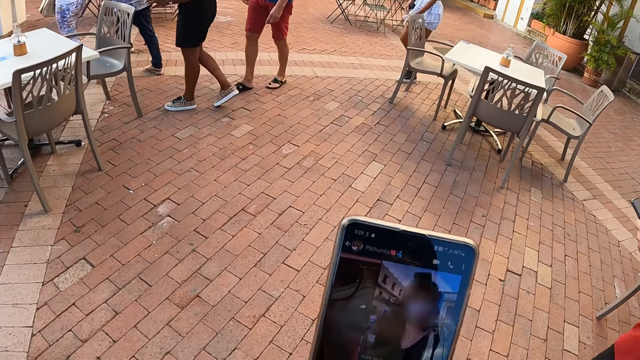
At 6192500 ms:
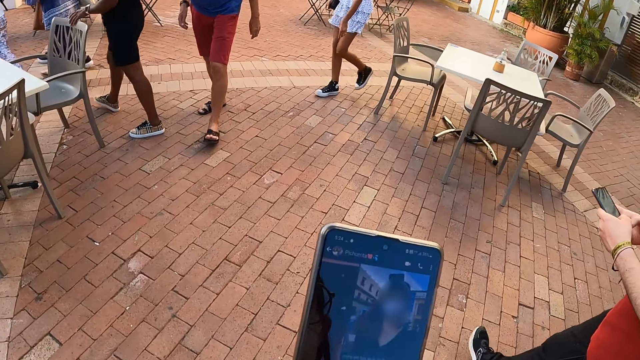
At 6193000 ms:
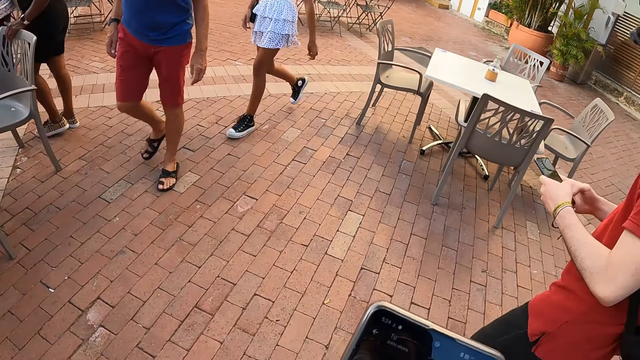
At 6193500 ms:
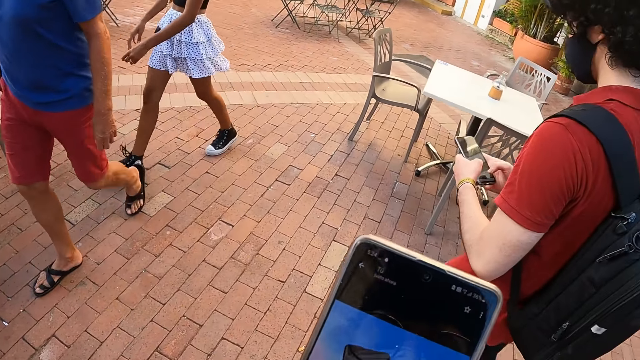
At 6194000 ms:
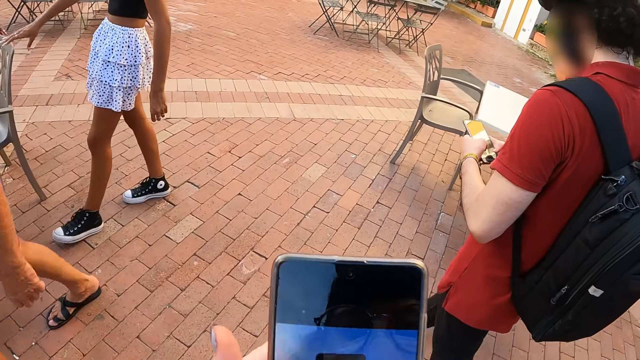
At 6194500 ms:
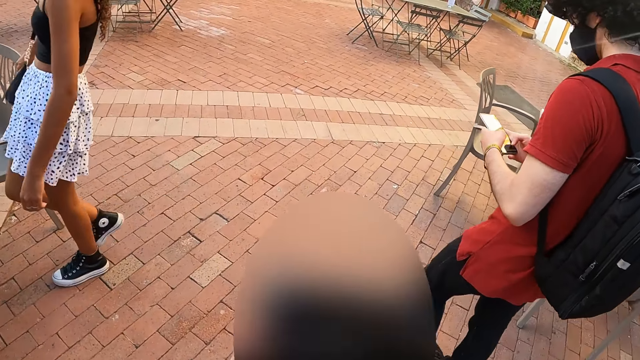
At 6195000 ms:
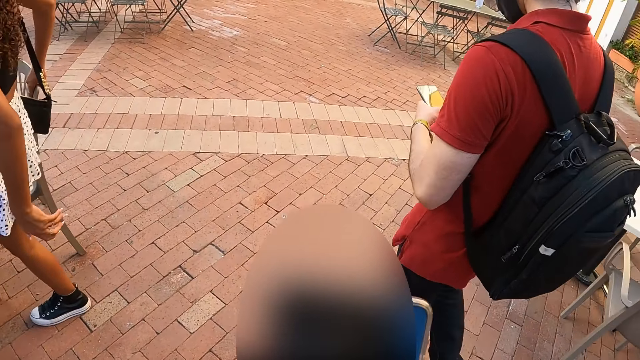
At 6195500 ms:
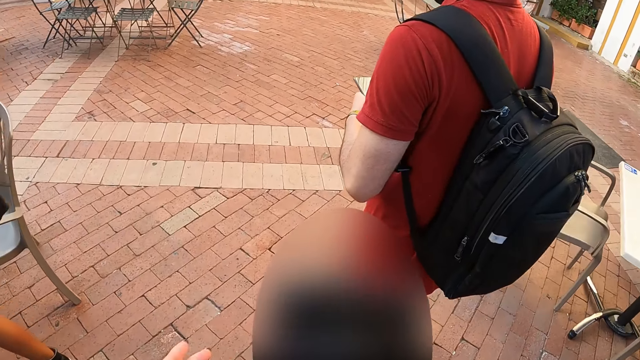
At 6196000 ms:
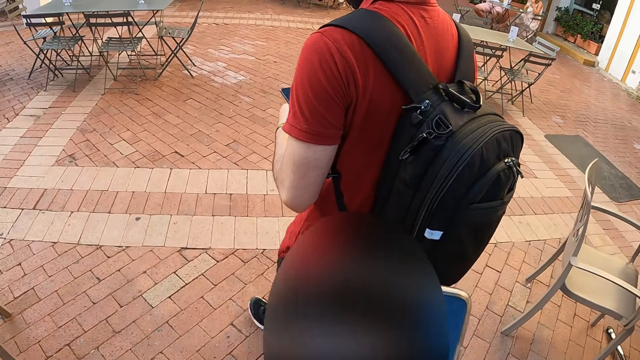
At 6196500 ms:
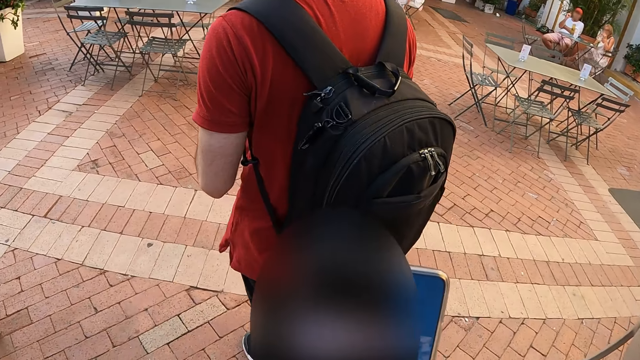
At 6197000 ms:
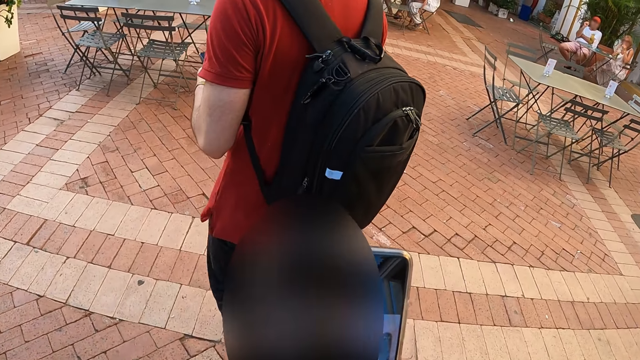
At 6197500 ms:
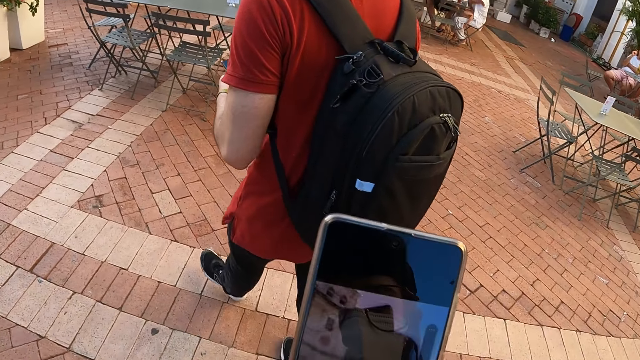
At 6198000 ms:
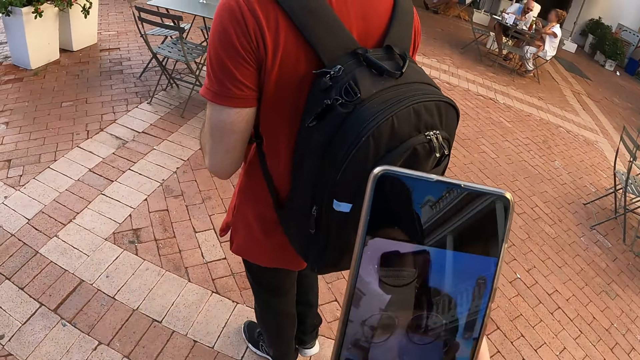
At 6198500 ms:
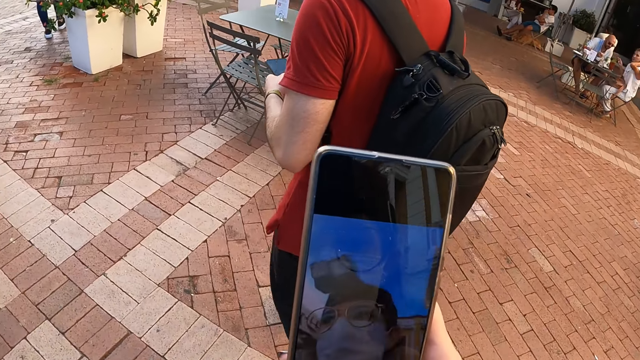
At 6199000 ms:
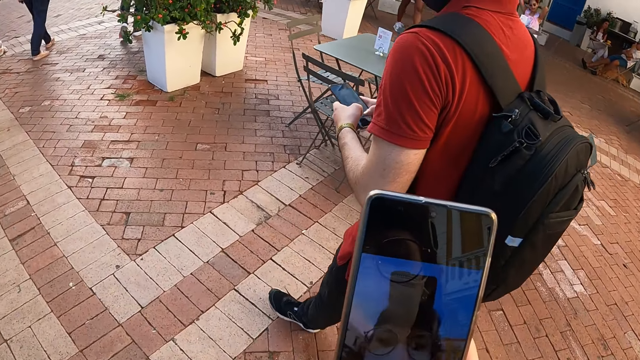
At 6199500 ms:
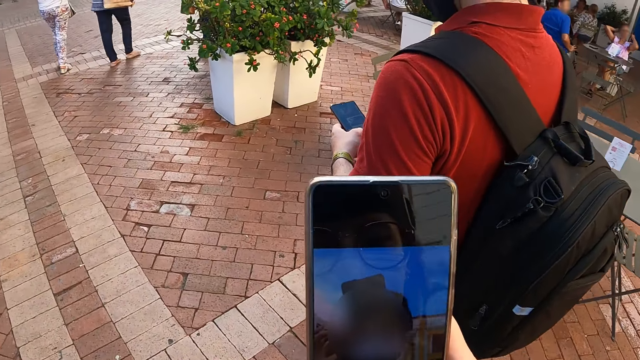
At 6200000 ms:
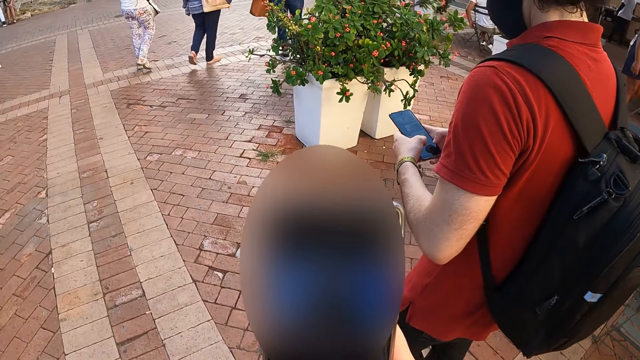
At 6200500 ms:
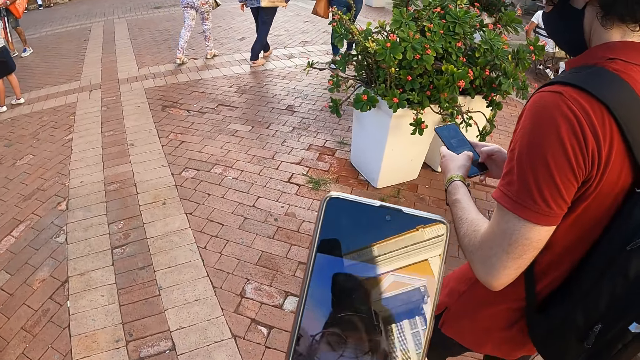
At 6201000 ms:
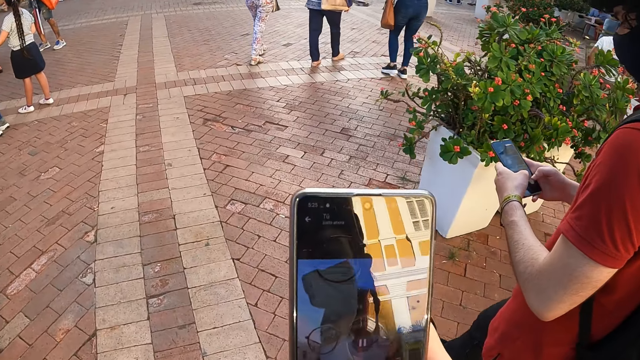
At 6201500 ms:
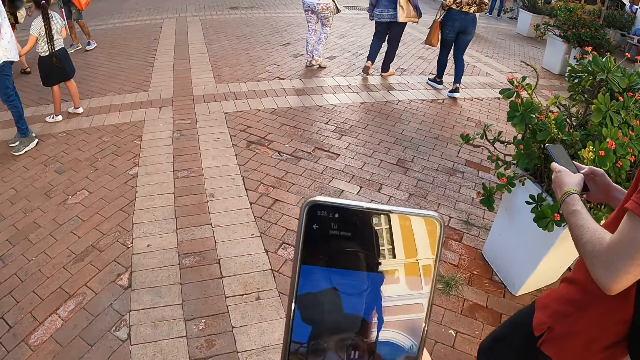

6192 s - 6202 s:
A man operates the phone. The man looks at a screen of the mobile phone. The camera wearer walks on a pavement with the mobile phone.

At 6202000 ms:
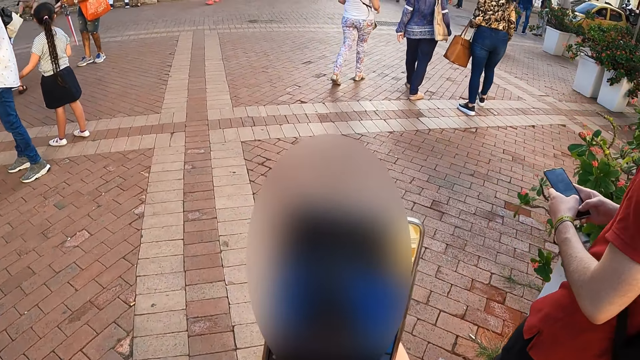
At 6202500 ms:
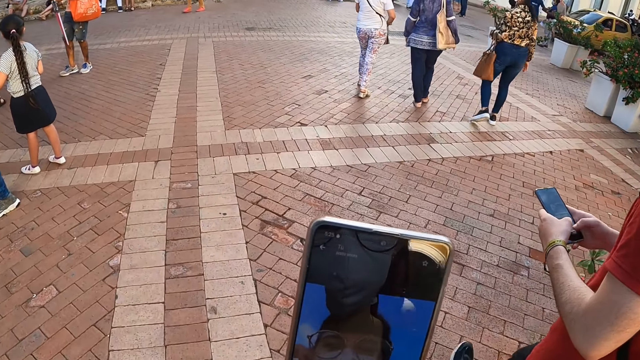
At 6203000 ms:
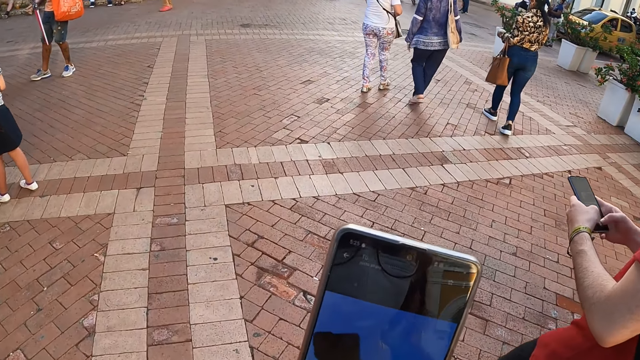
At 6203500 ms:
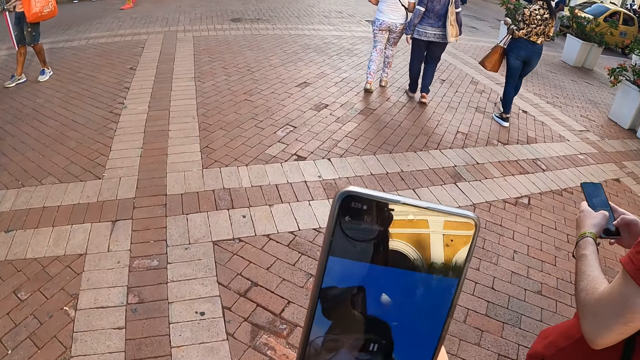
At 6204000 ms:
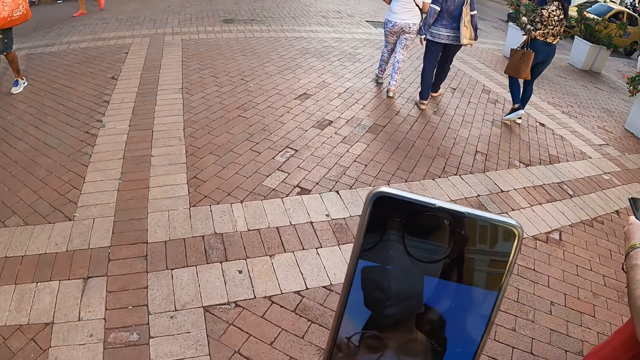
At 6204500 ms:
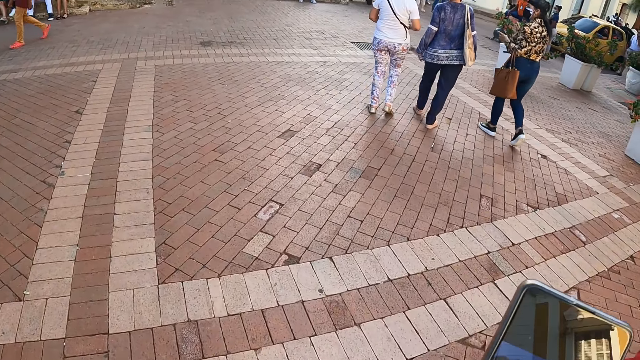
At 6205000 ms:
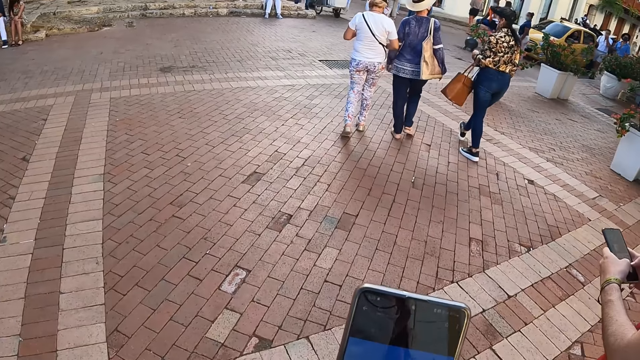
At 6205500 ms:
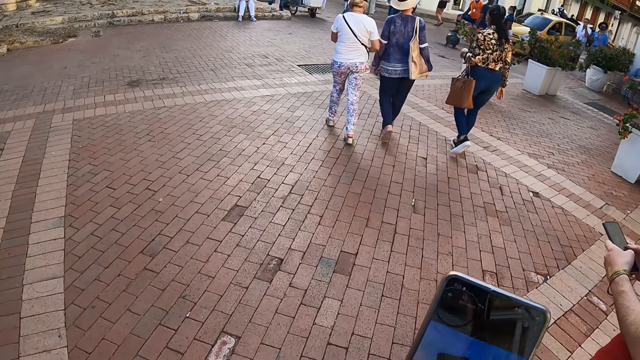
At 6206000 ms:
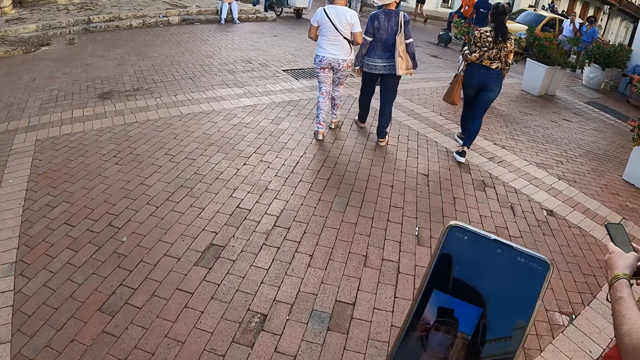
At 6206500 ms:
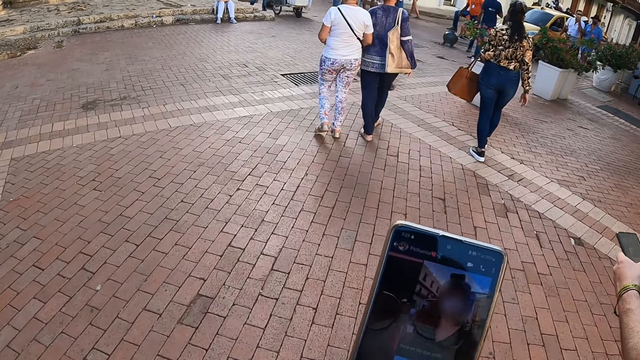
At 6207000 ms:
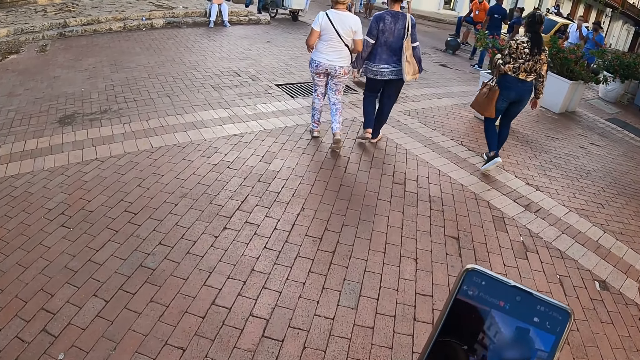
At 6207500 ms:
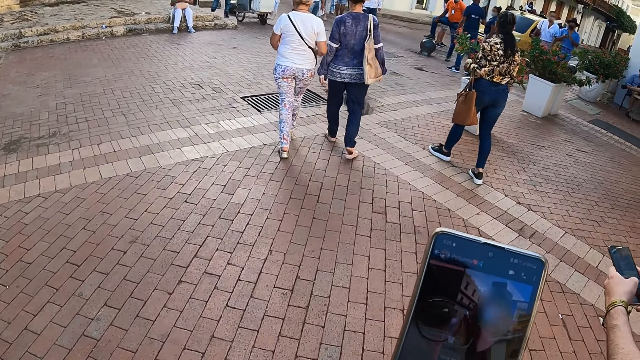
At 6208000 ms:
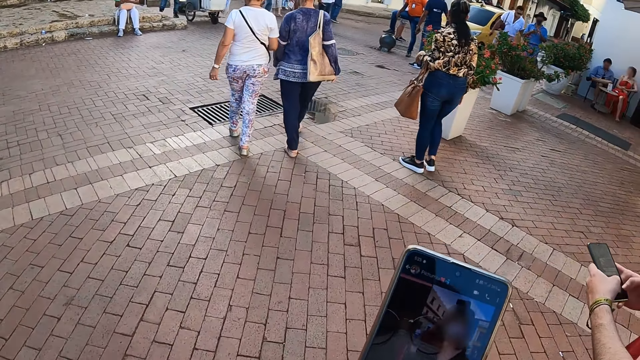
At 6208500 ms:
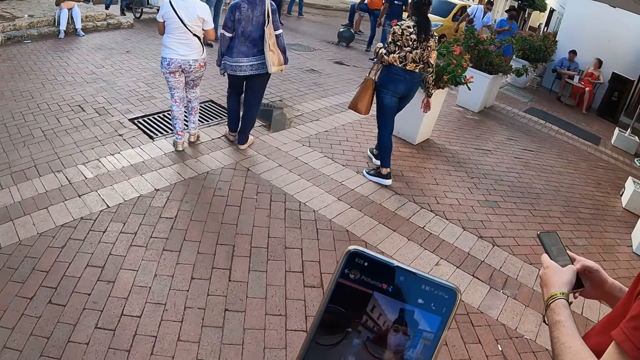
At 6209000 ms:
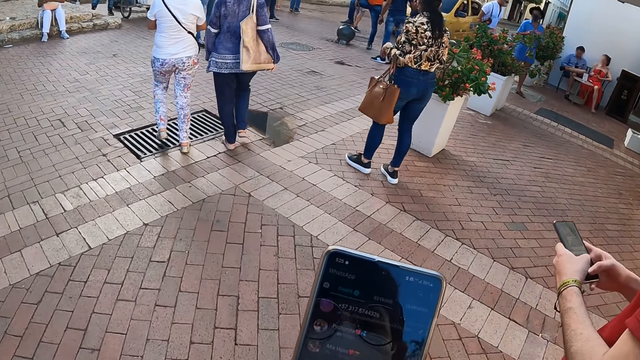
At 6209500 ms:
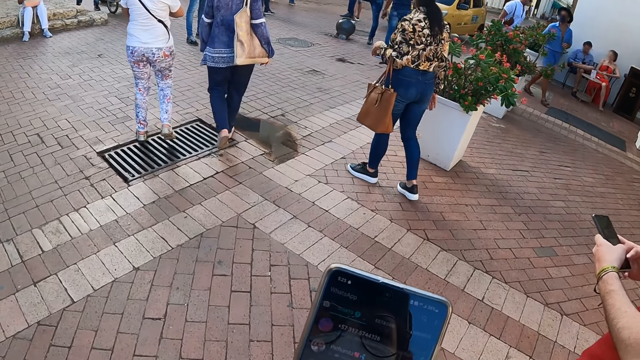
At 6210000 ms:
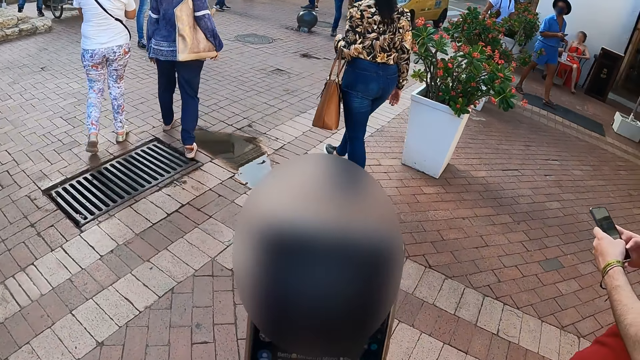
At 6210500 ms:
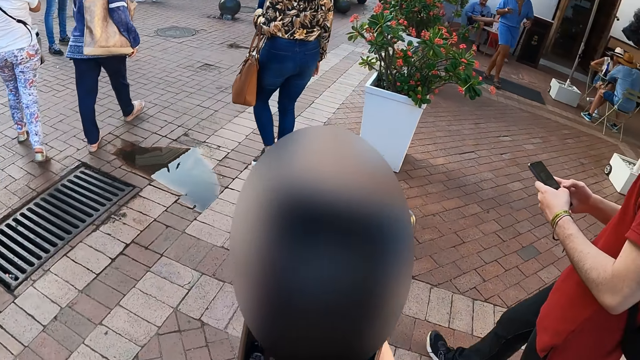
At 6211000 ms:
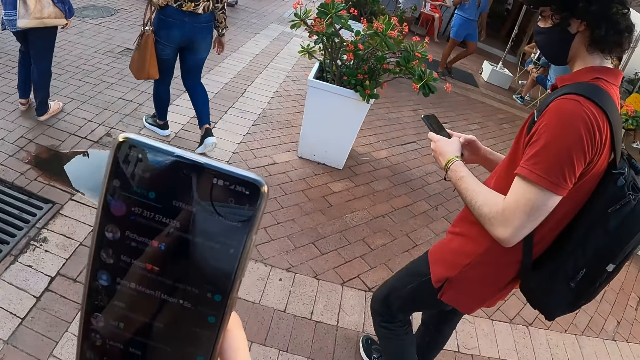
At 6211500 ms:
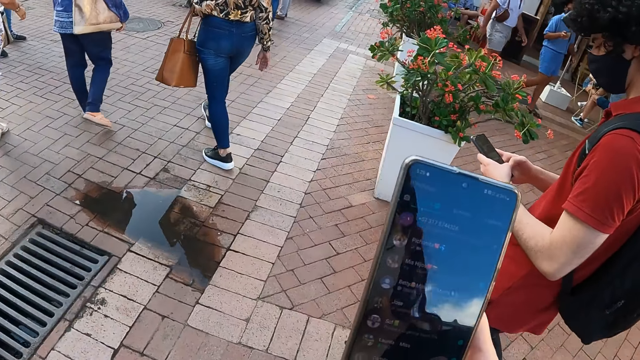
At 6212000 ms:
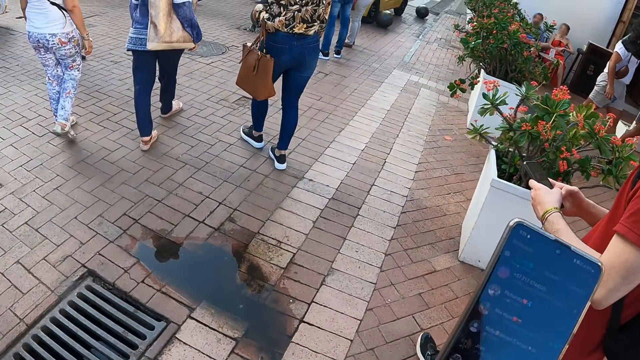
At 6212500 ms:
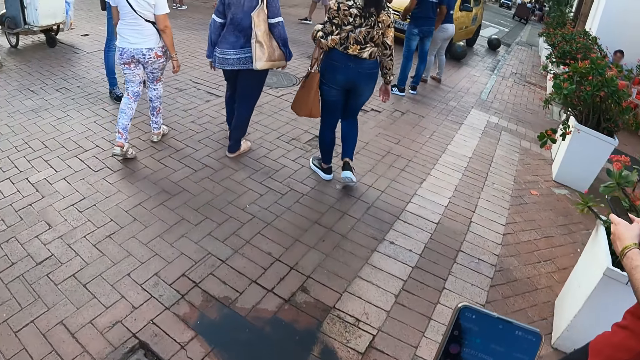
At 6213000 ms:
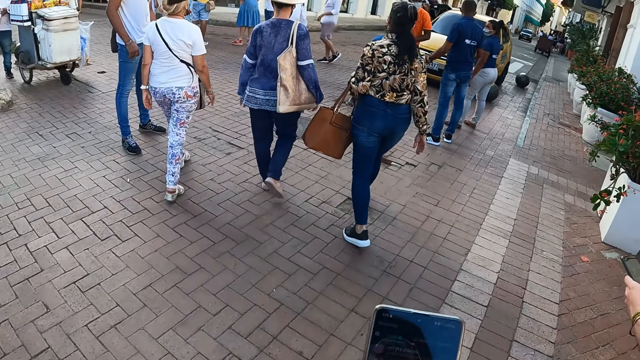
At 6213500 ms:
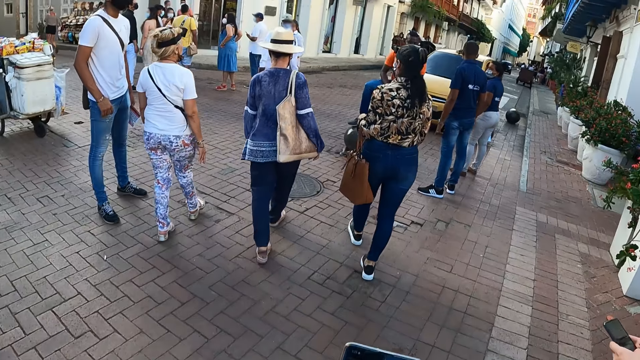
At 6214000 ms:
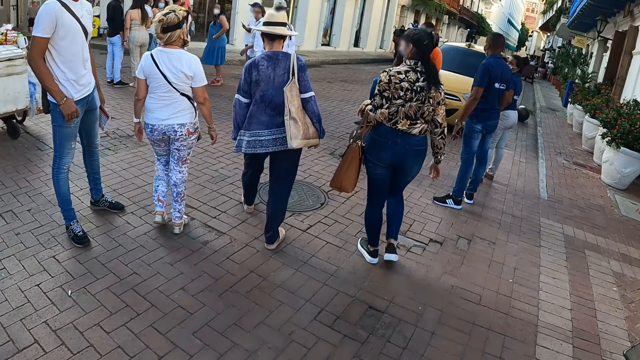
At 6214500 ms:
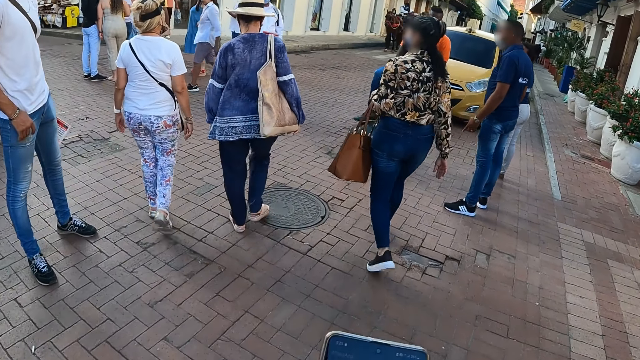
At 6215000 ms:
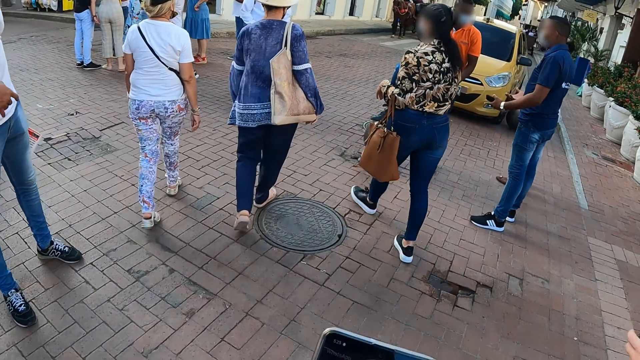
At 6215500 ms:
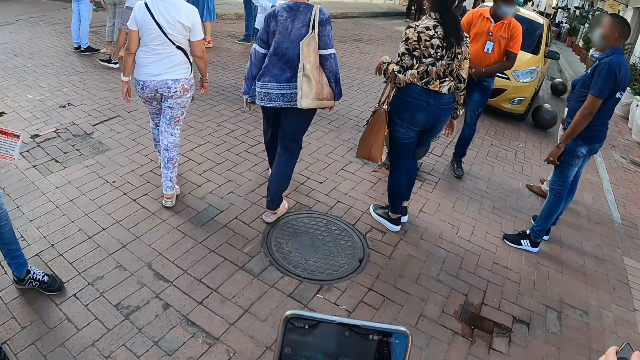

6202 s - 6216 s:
A woman interacts with people. The camera wearer looks around a street.
